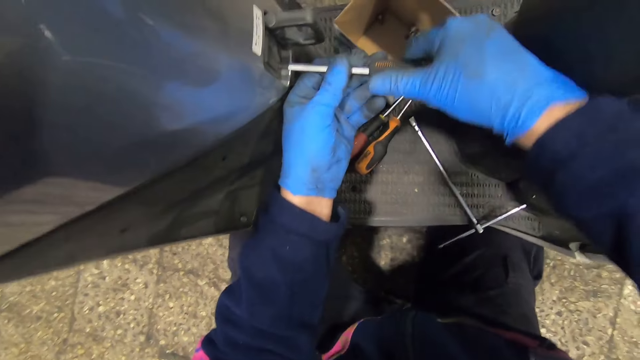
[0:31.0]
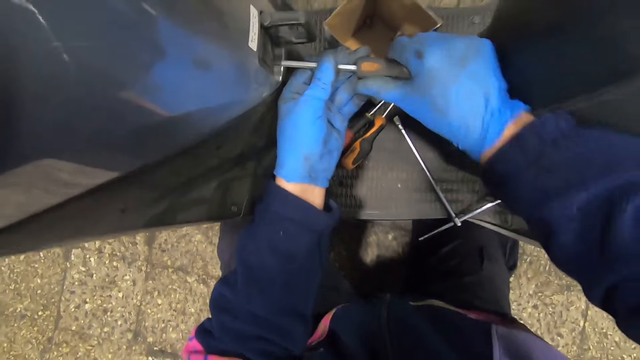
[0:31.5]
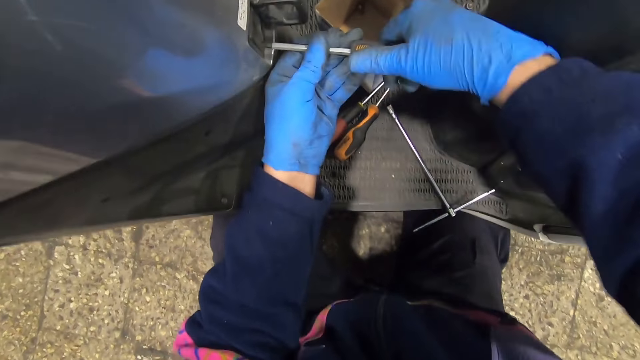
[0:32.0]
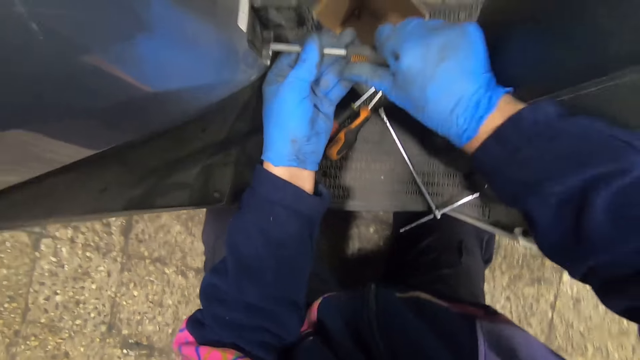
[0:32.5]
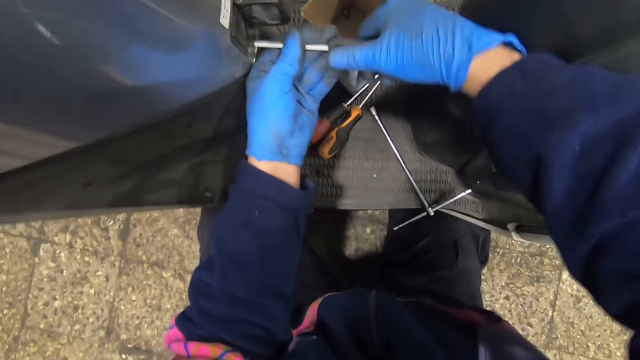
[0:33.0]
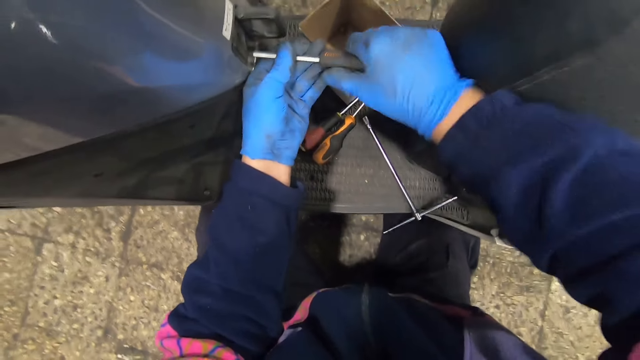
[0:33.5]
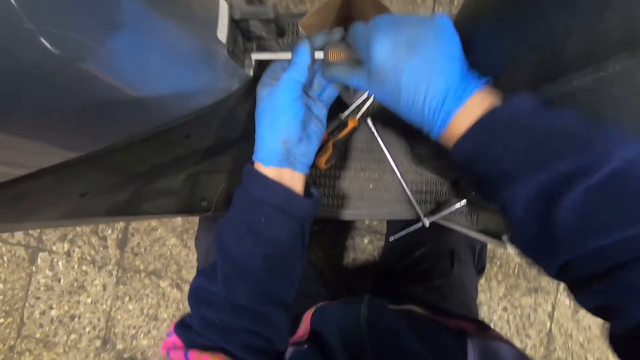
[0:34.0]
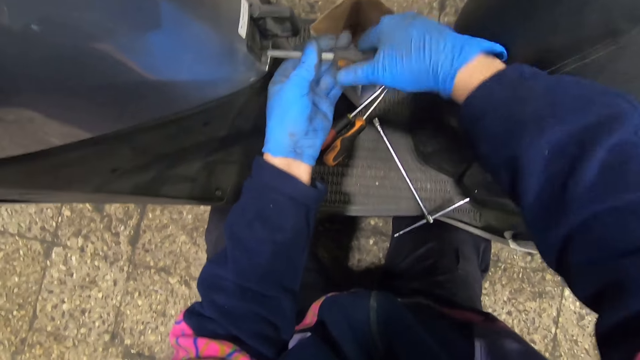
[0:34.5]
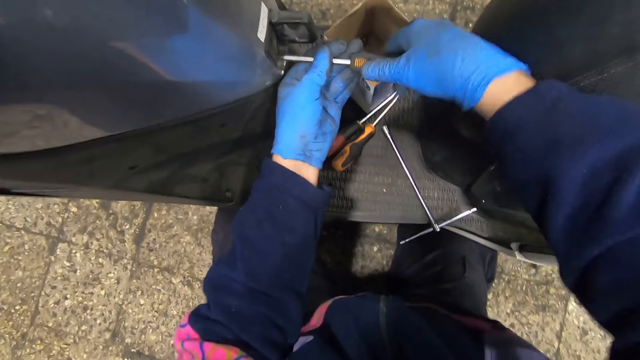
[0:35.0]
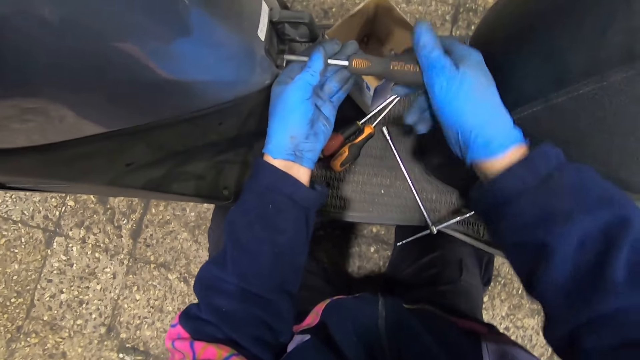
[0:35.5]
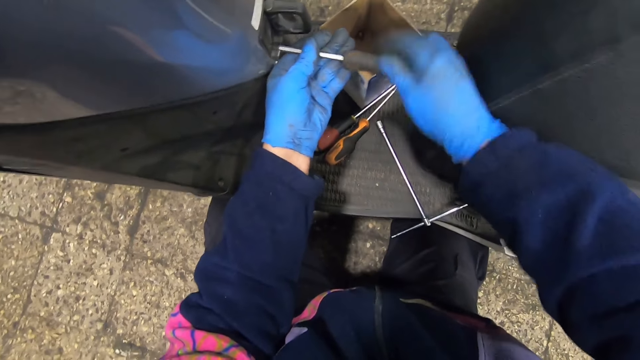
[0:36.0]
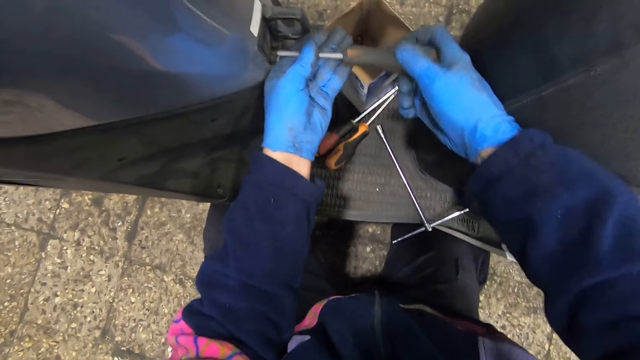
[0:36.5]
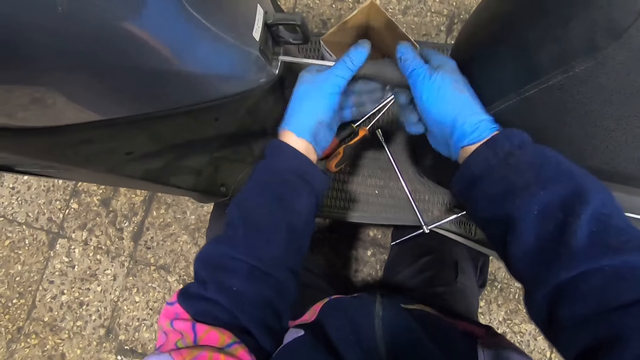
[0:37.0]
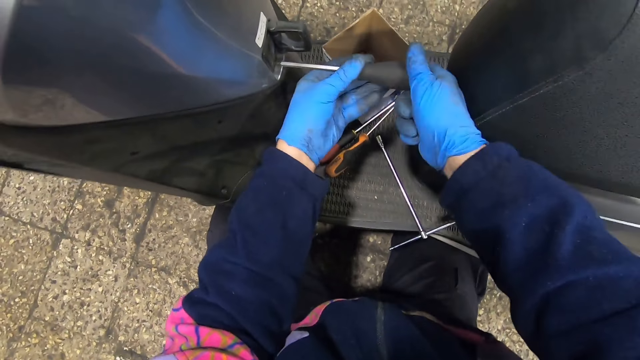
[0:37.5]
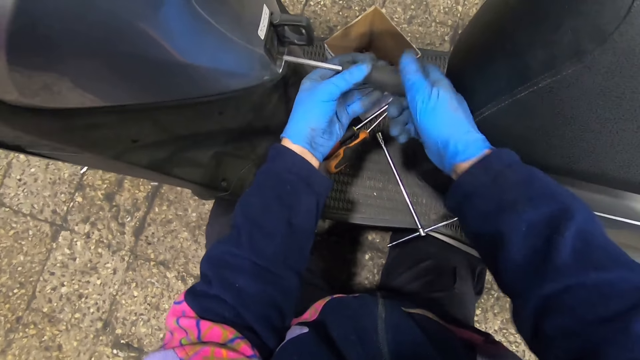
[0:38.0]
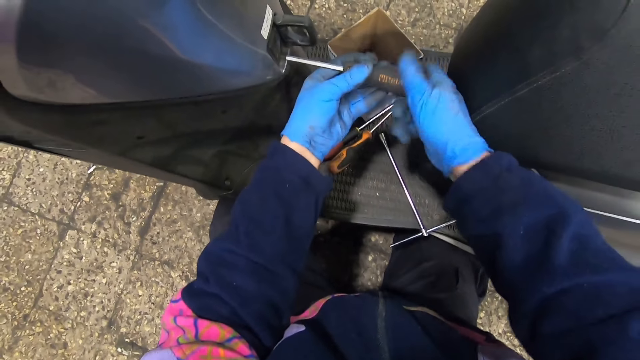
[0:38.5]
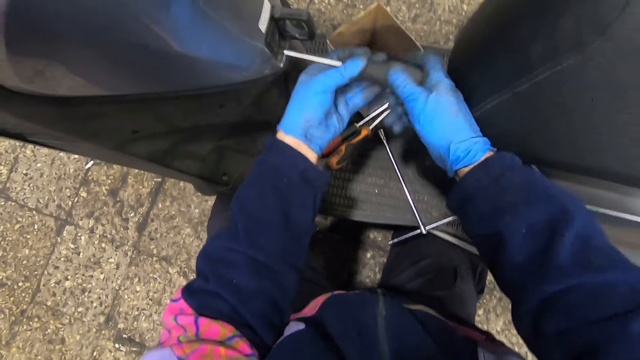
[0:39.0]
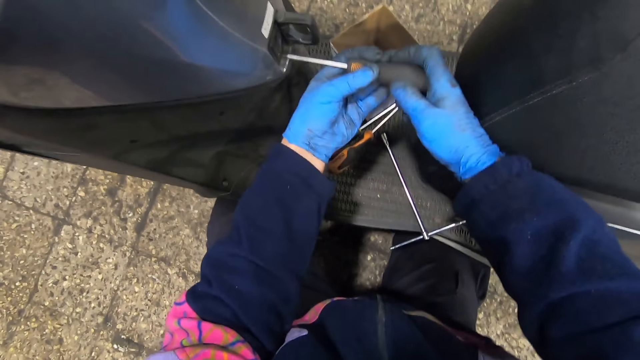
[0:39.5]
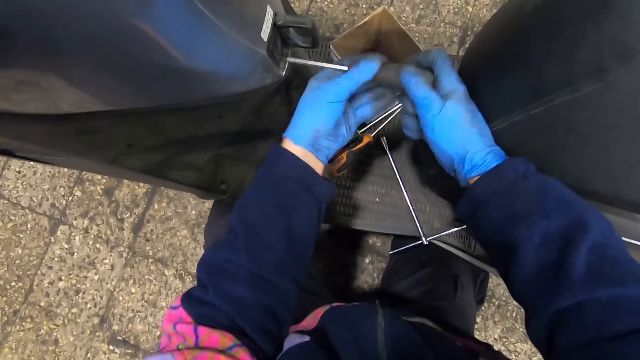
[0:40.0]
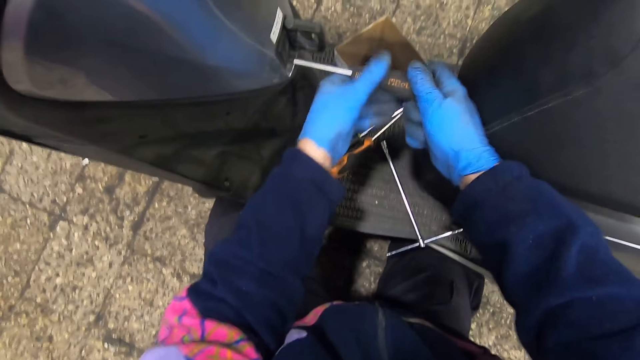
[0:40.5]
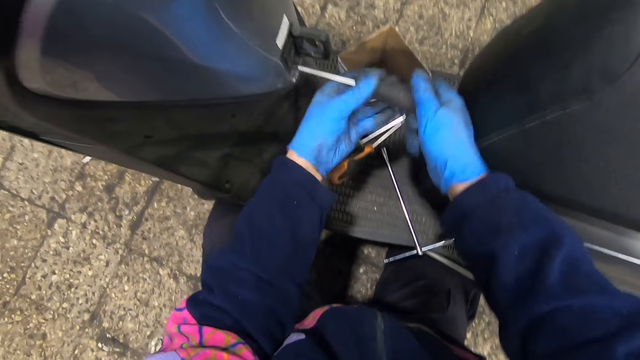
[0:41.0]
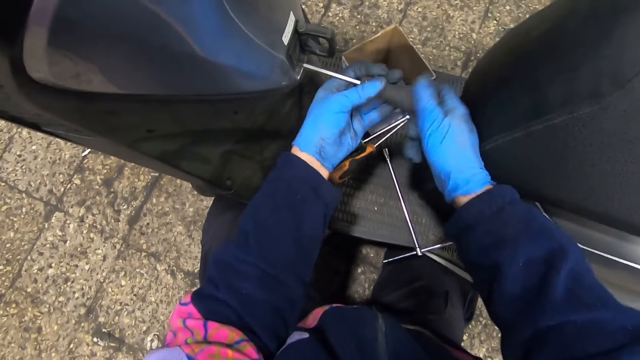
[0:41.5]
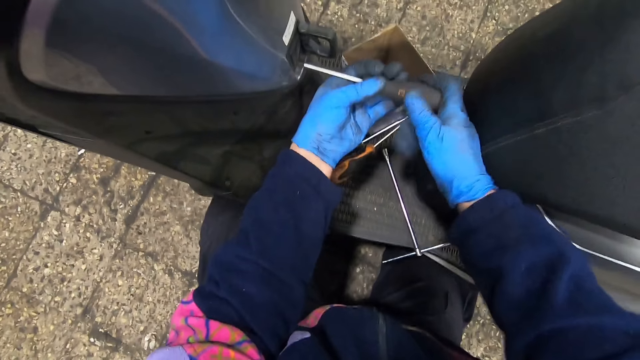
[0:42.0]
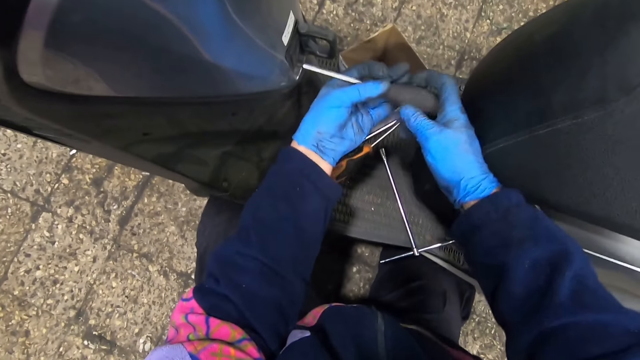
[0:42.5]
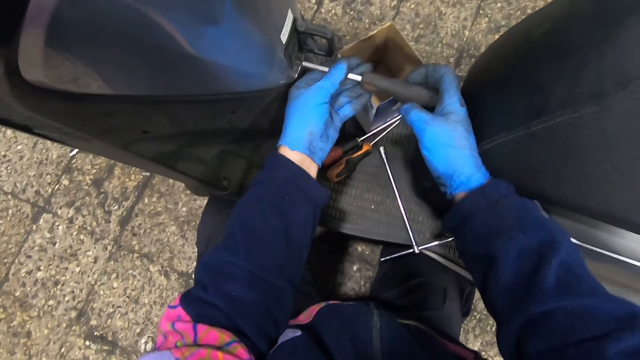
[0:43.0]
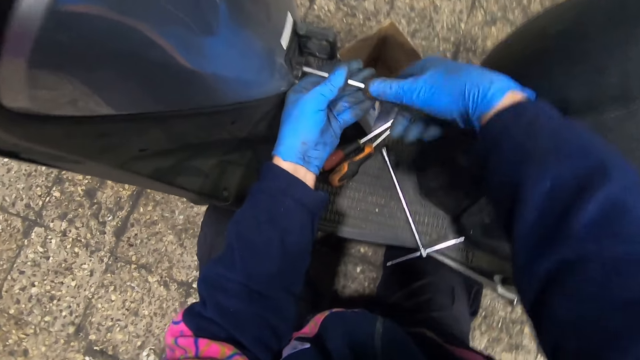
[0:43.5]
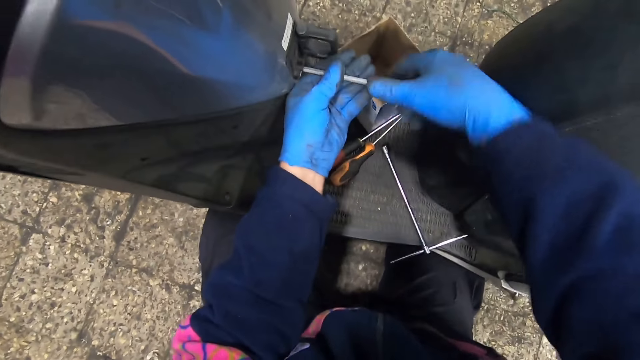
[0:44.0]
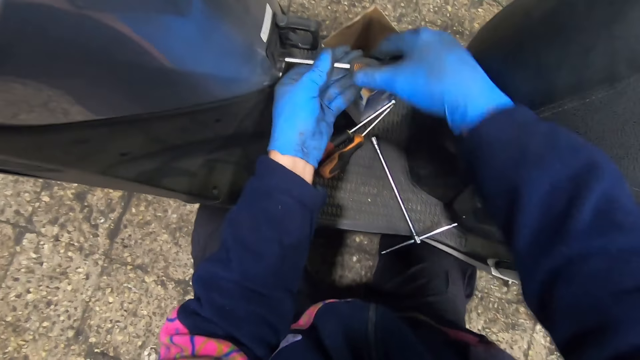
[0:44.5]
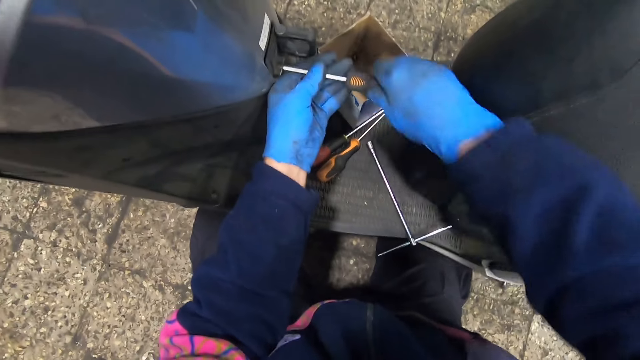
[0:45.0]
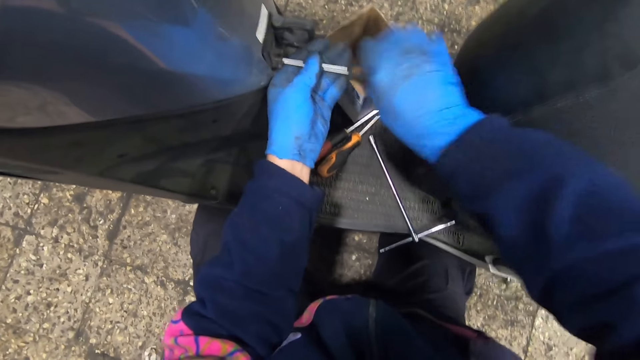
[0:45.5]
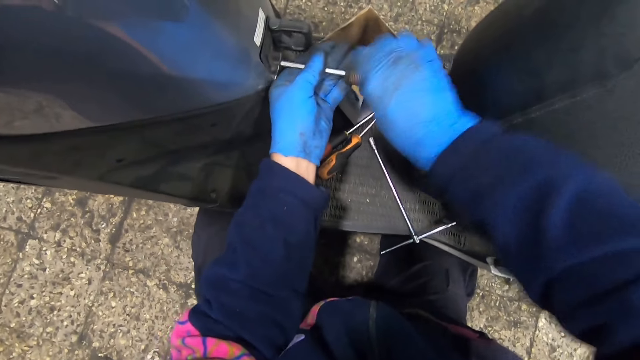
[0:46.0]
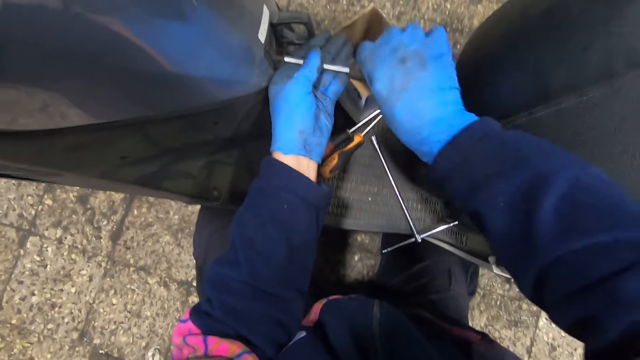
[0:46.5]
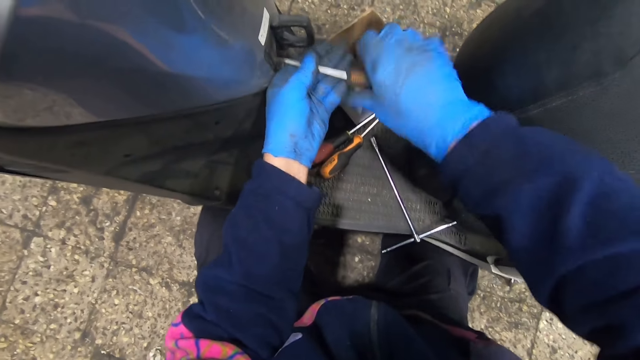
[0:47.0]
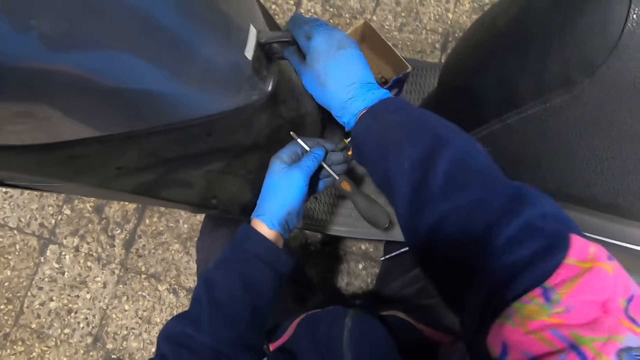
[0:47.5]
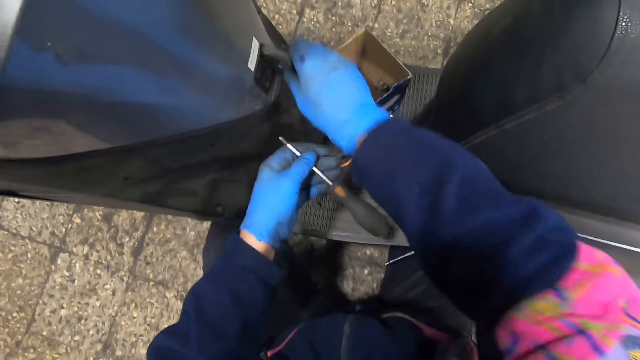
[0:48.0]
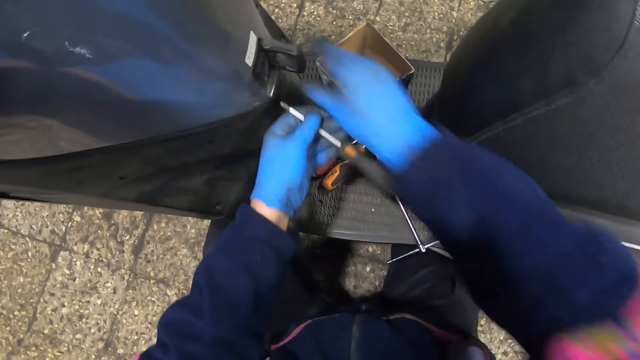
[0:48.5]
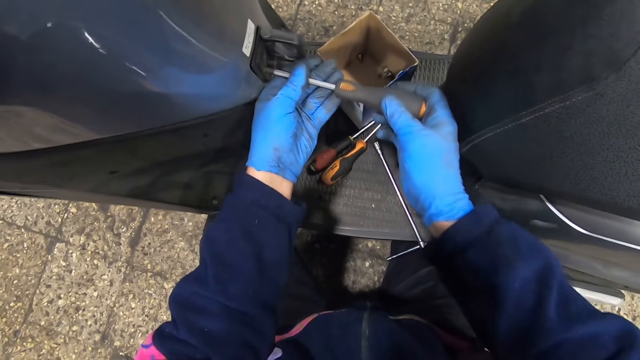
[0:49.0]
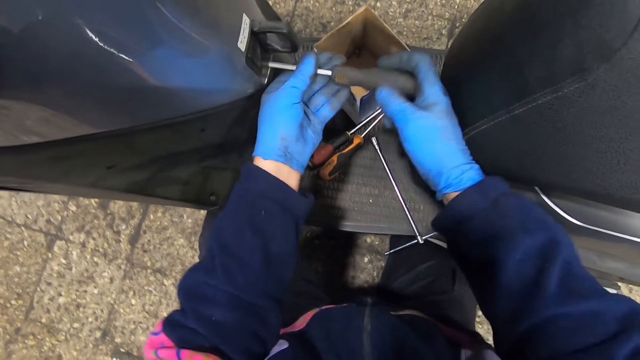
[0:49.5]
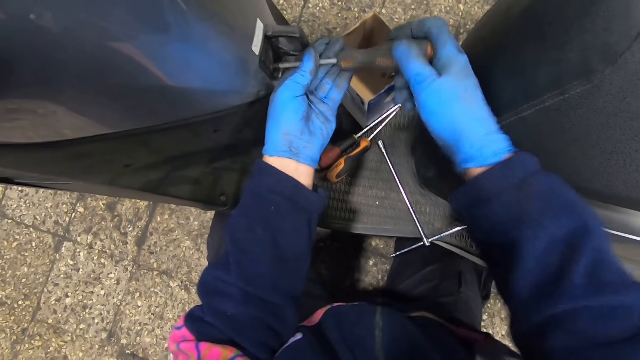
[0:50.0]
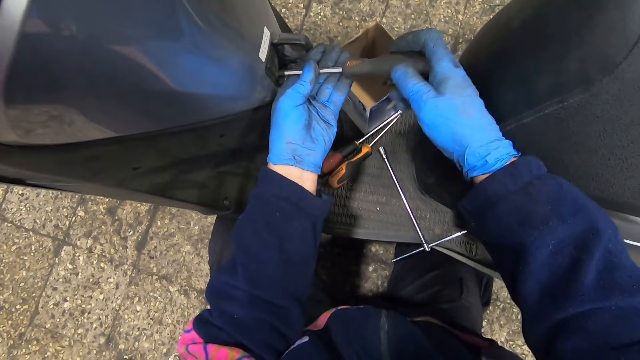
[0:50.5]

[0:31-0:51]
The camera wearer pulls the motorbike battery box with his gloved right hand. He holds something on the motorbike. He loosens a bolt on the motorbike with the screwdriver in both gloved hands.
